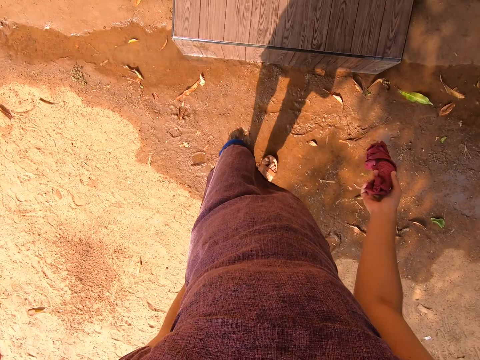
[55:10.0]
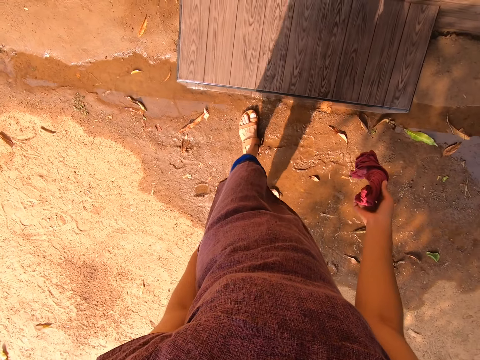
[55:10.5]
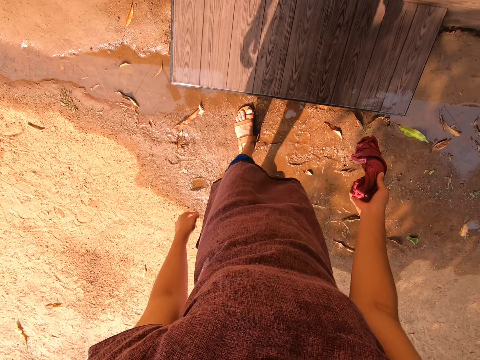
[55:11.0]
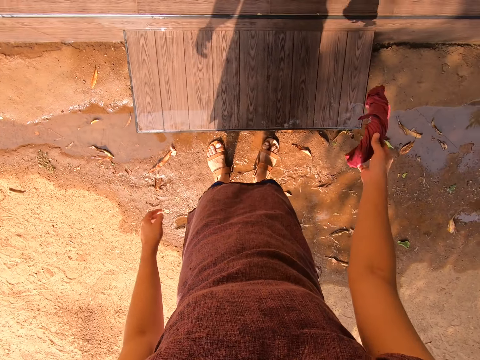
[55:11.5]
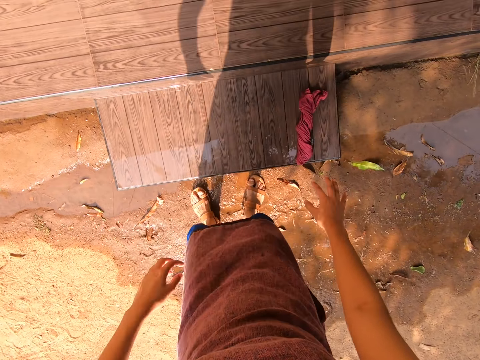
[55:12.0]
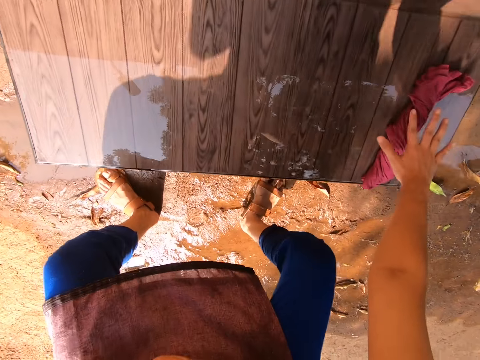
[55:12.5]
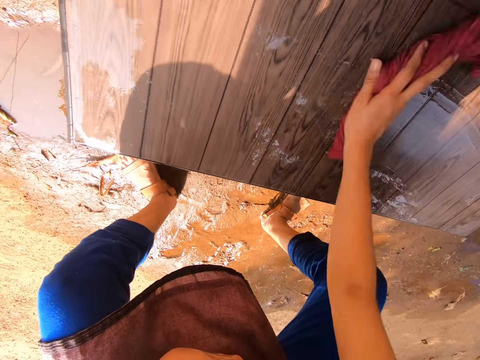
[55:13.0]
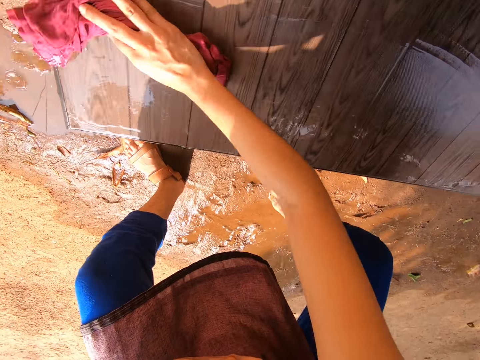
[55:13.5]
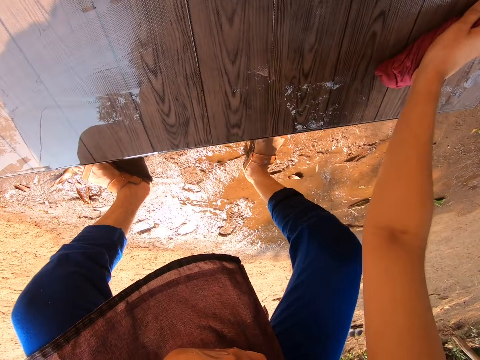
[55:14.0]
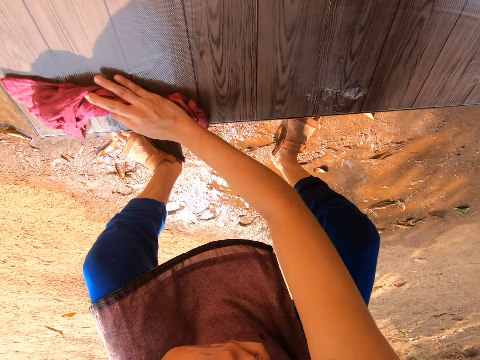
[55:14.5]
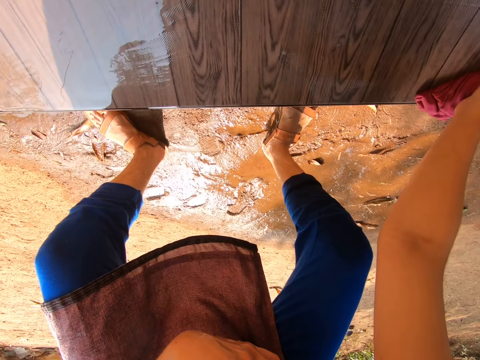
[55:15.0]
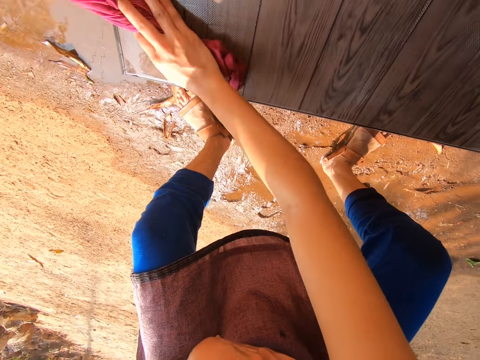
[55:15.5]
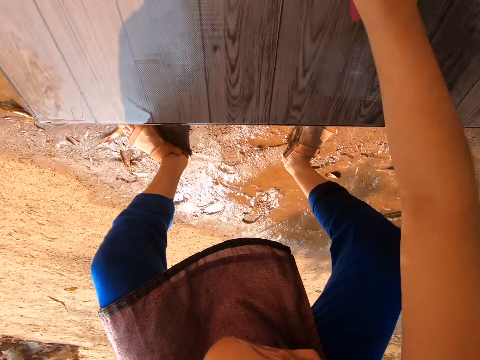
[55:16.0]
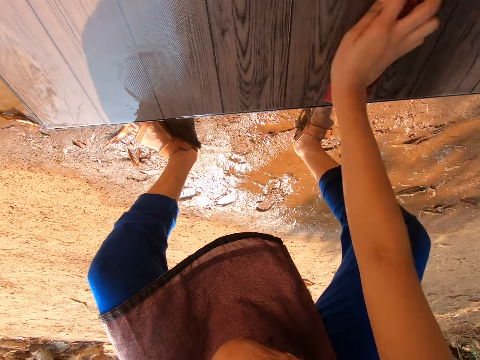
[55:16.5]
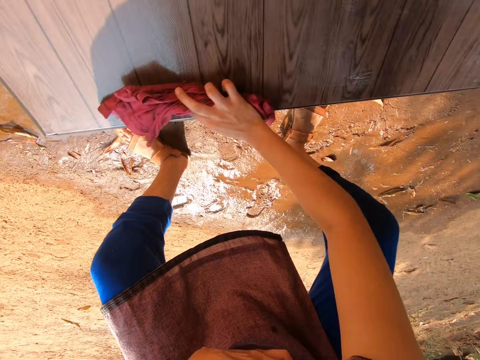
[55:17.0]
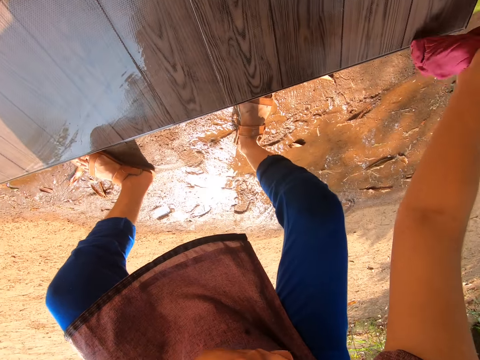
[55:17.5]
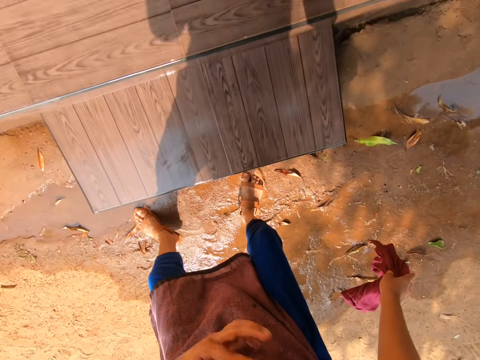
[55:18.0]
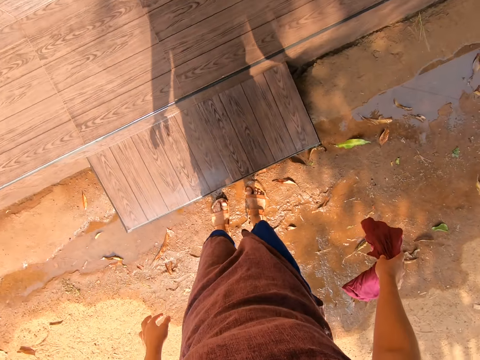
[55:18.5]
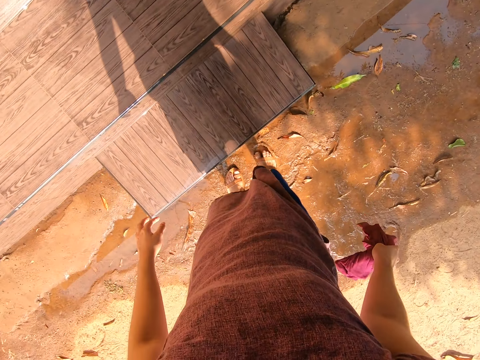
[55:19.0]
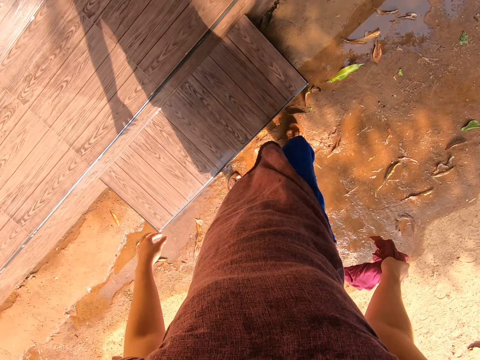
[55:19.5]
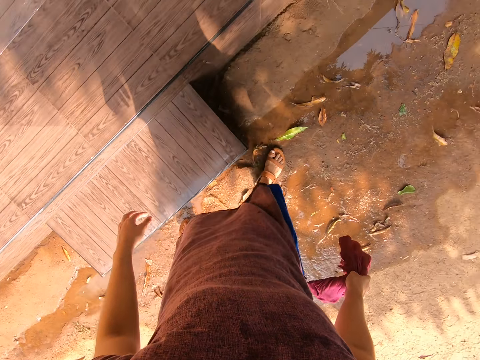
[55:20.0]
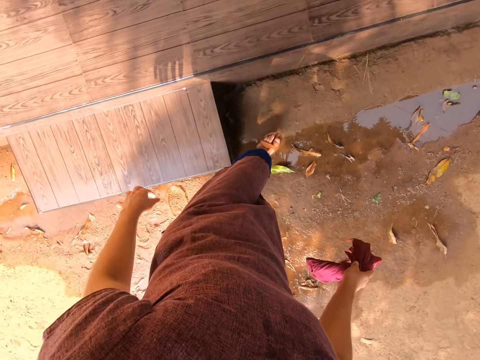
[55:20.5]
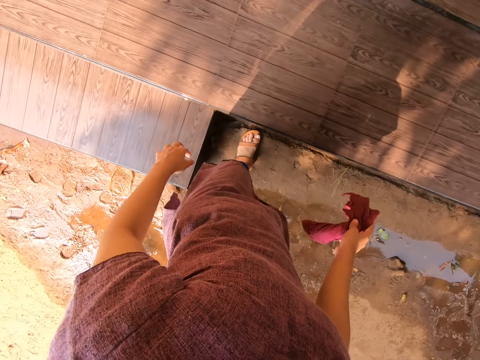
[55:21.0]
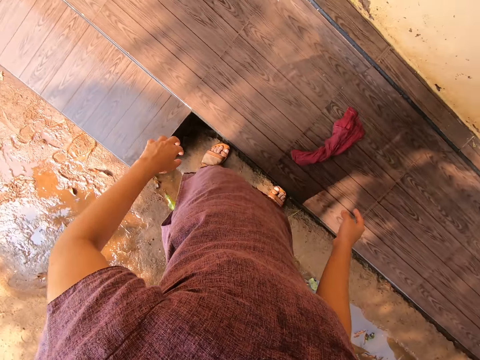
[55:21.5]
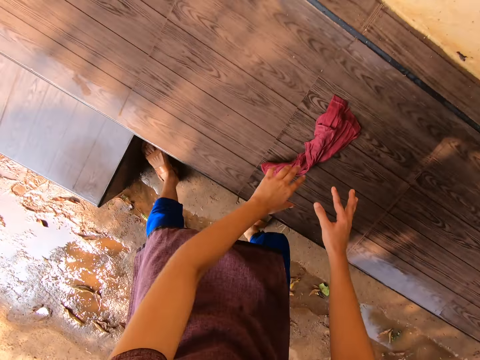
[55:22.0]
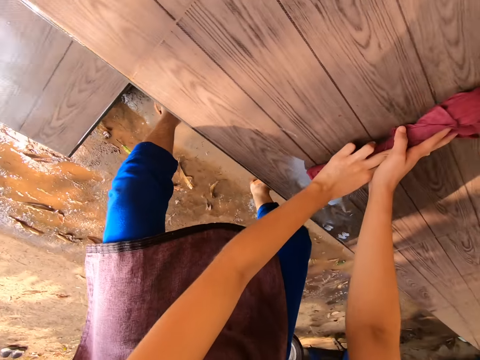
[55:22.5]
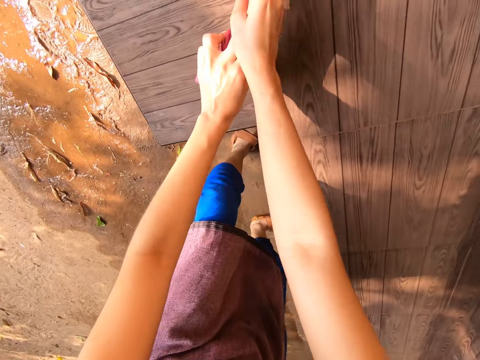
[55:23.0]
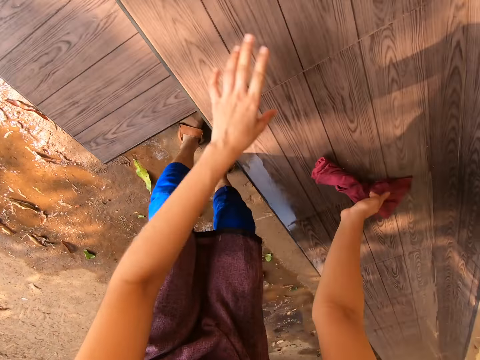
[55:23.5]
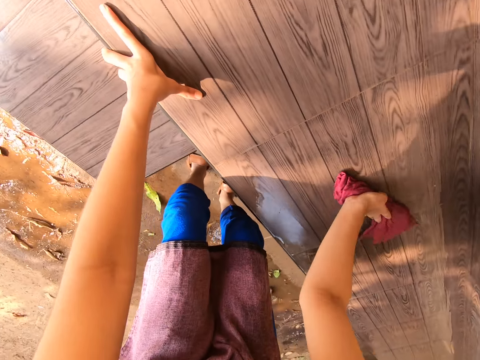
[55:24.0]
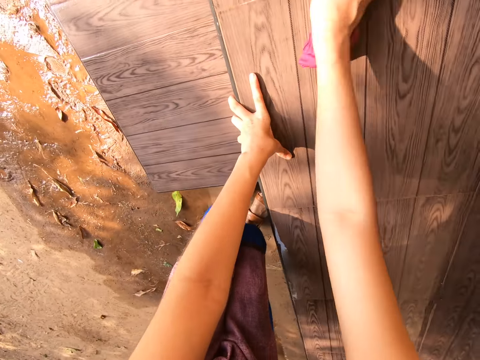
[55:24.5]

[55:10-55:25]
The camera wearer drops the cloth in her right hand on the front stair. She cleans the front stairs with the cloth in her right hand. She steps on a pavement by the front stairs. She drops the cloth in her right hand on the front stairs. She cleans the front stairs with the cloth in her hands.

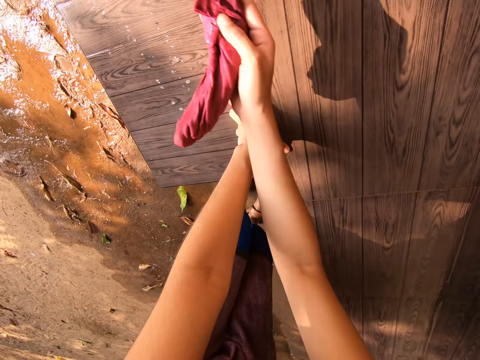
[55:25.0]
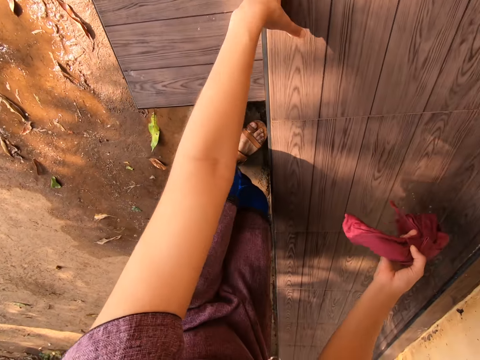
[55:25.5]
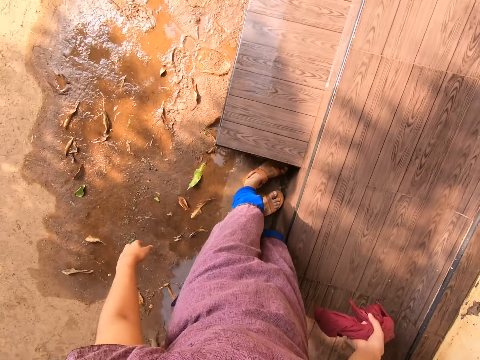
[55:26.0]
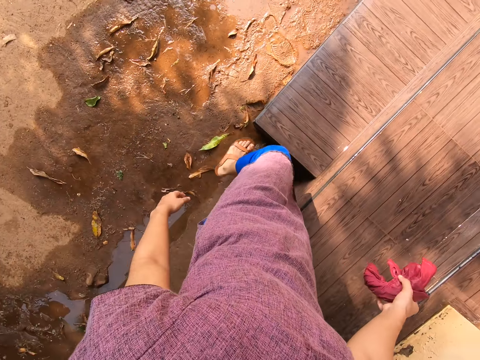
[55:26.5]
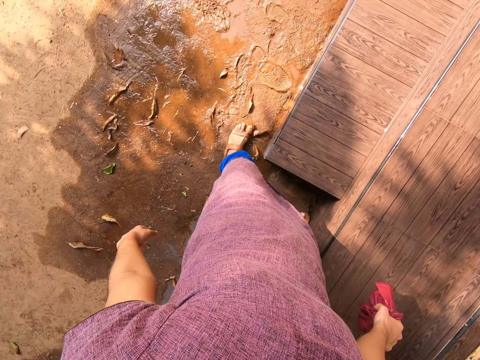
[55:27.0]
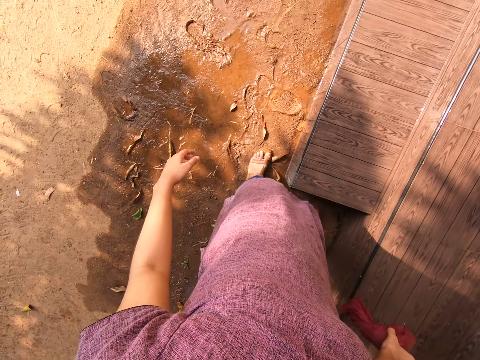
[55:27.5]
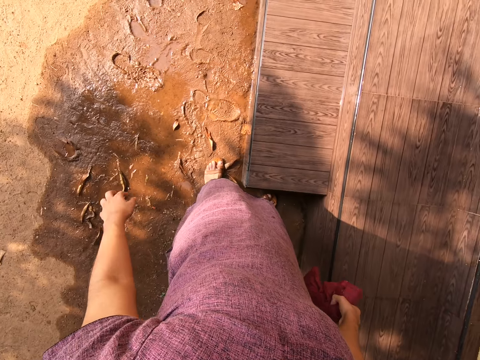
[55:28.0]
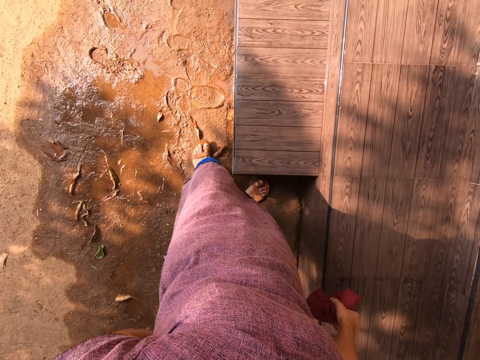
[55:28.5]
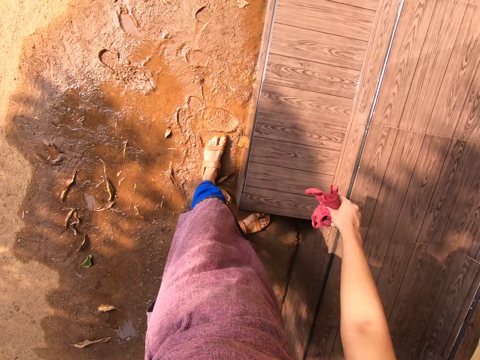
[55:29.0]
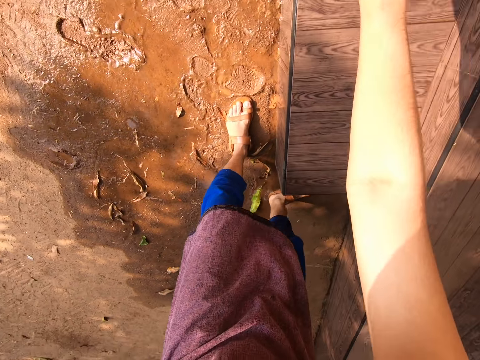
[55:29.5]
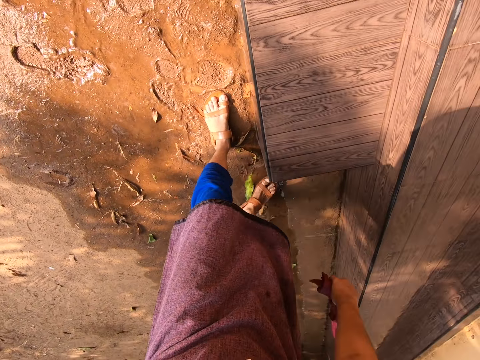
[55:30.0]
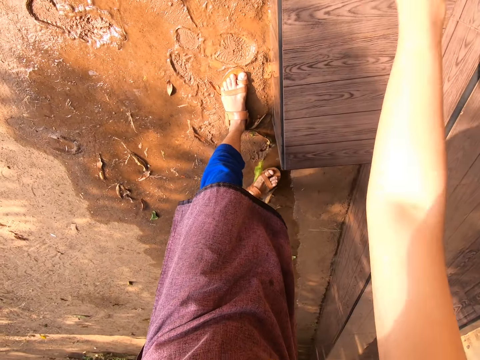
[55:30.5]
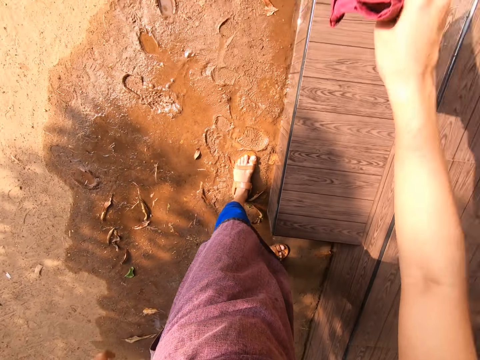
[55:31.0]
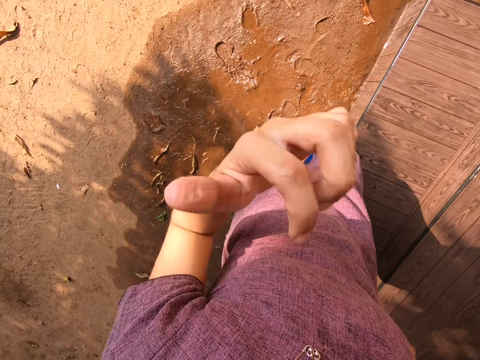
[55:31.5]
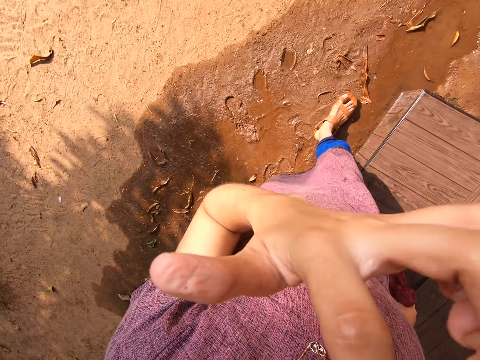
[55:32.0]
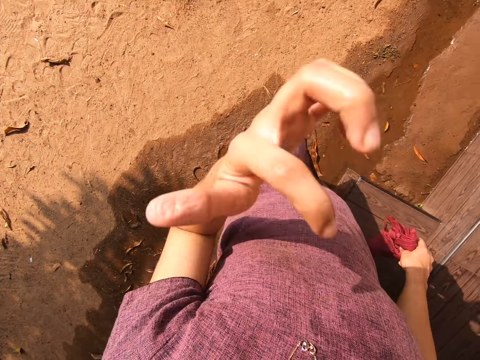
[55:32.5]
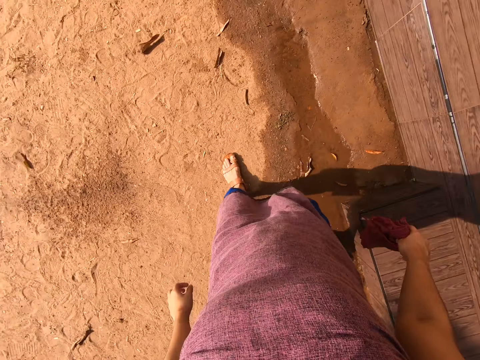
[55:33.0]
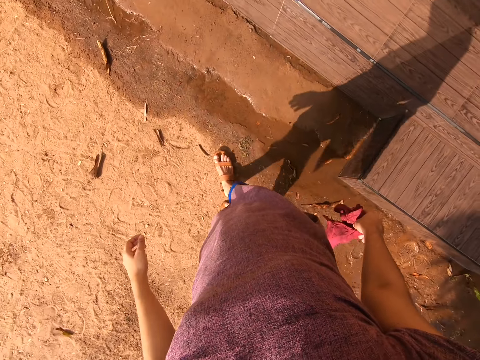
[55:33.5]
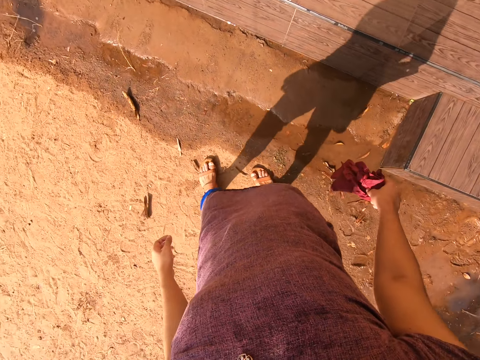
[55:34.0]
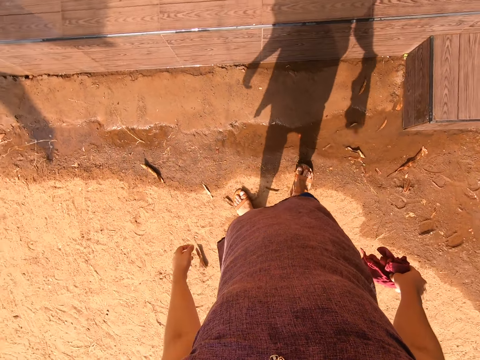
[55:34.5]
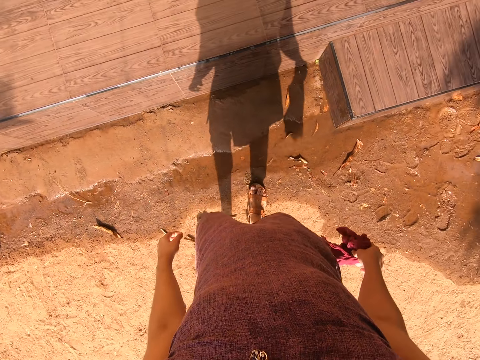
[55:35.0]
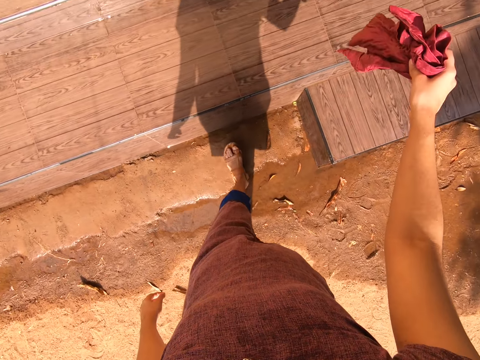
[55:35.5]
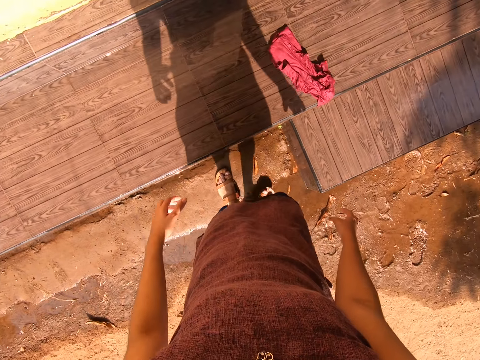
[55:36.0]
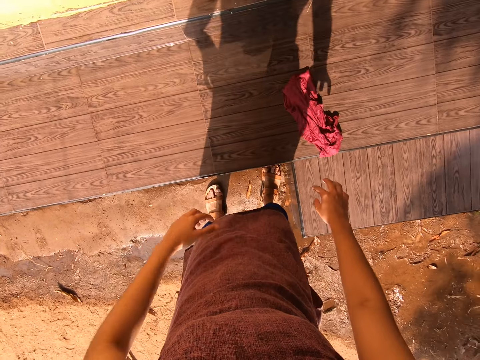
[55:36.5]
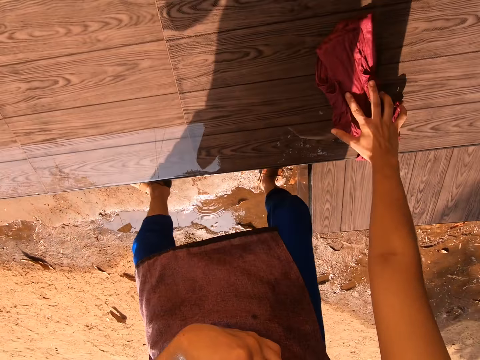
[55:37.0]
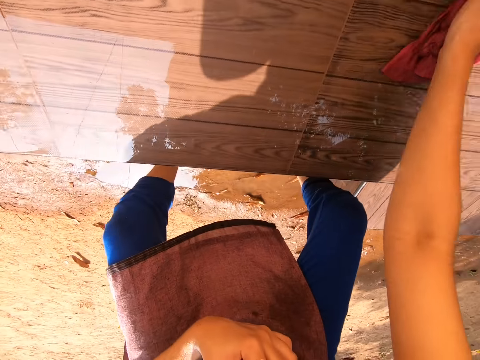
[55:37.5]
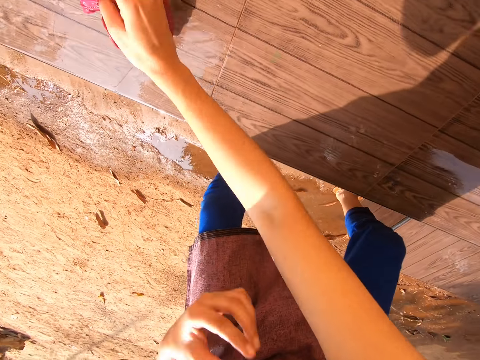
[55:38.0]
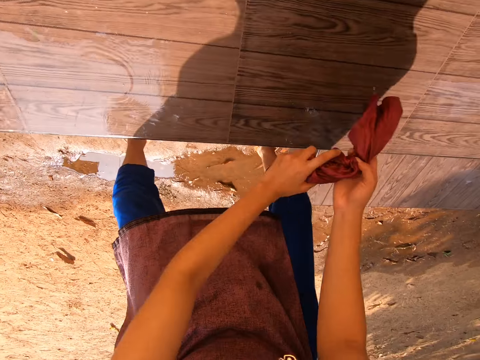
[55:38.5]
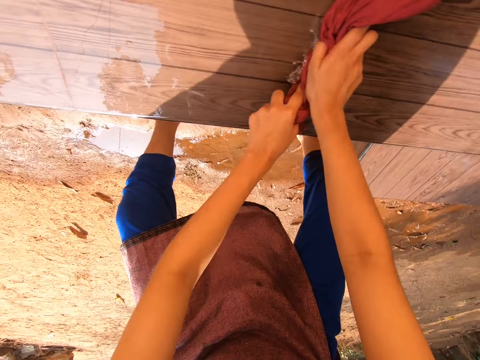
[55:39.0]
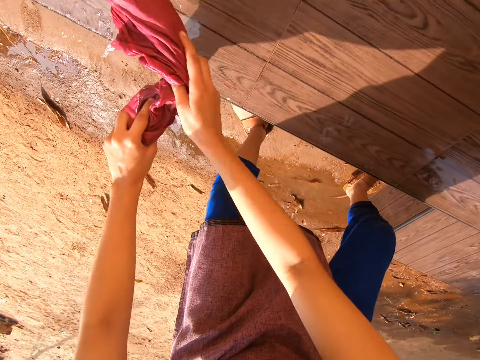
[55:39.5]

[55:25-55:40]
The camera wearer steps down from the pavement. She cleans the front stairs with the cloth in her right hand. She raises her left hand towards the face. She cleans her nose with her left hand. She steps on the pavement by the stairs. She drops the cloth in her right hand on the front stairs. She holds her dress to her chest with her left hand. She cleans the front stairs with the cloth in her right hand. She cleans the front stairs with the cloth in her hands.
